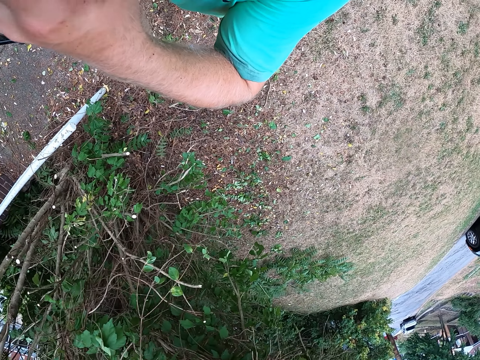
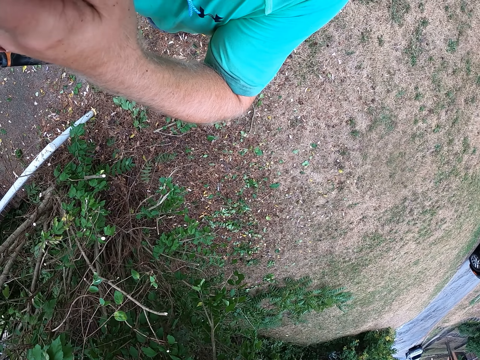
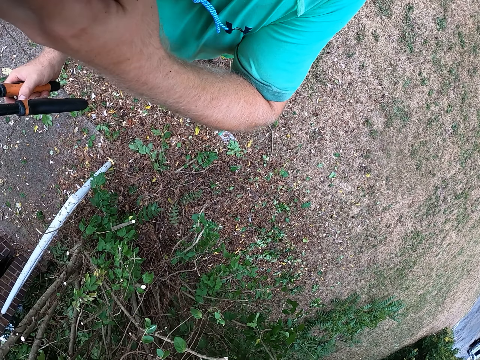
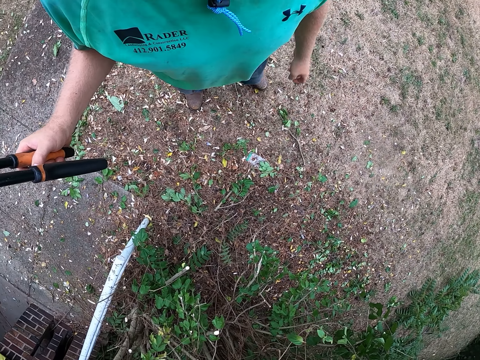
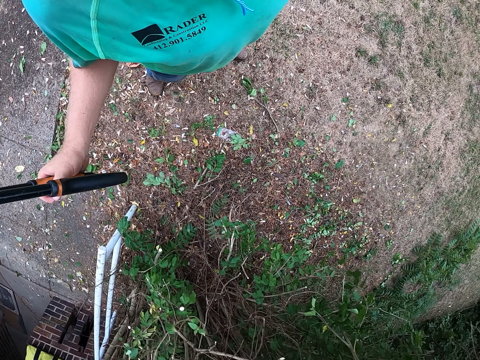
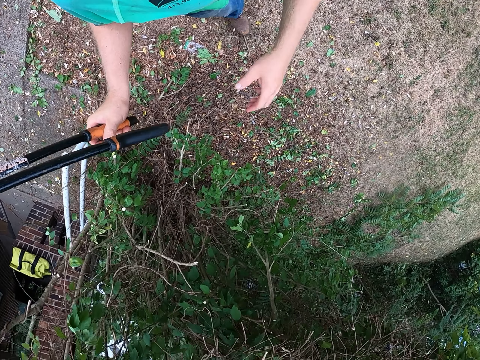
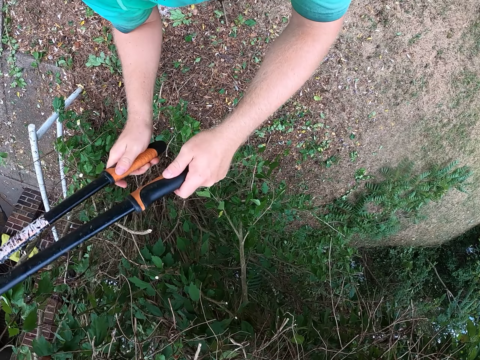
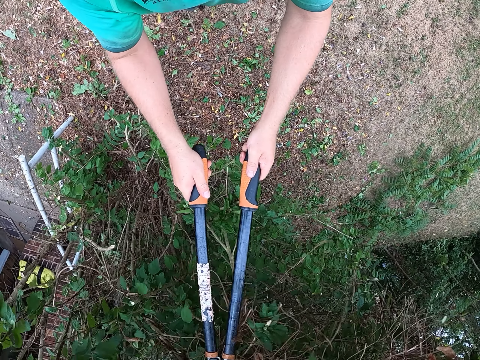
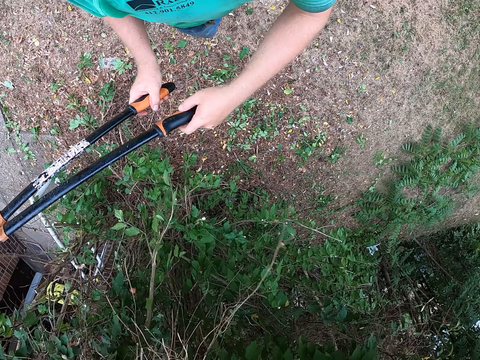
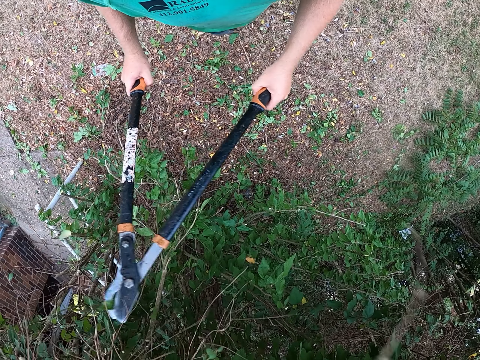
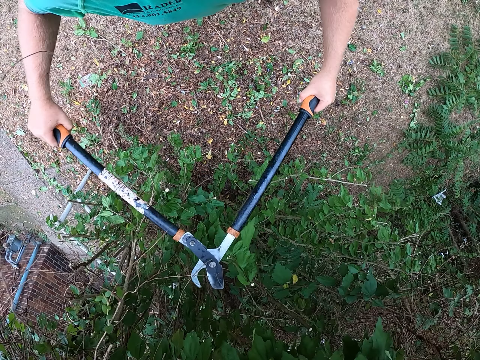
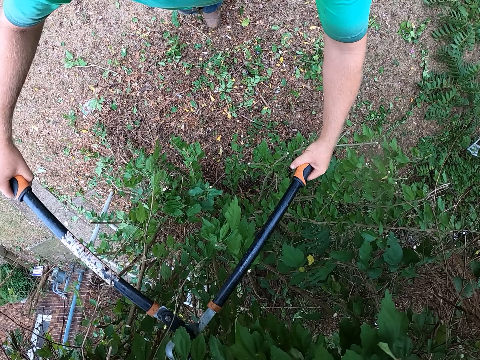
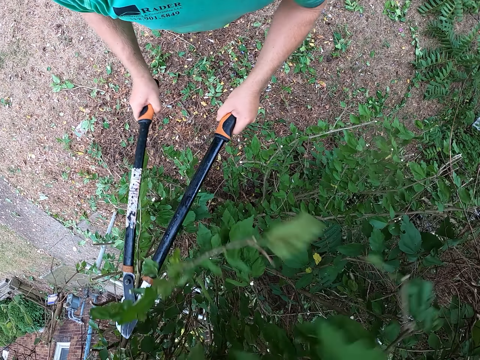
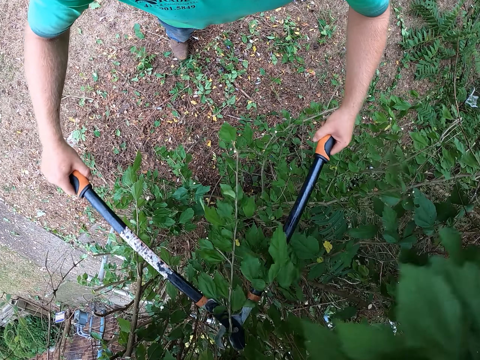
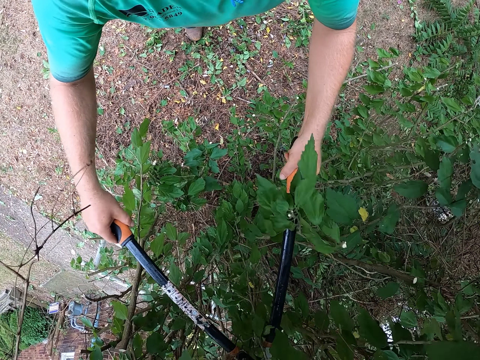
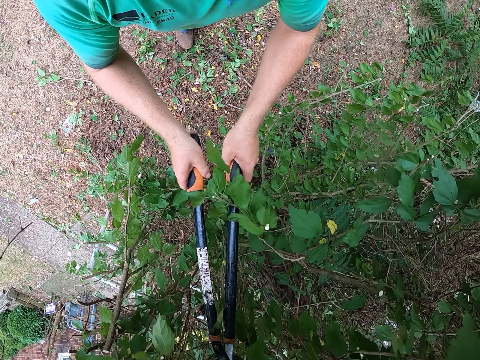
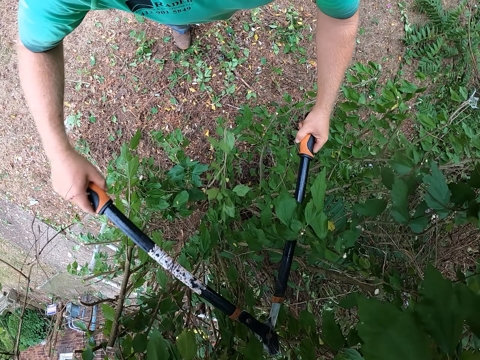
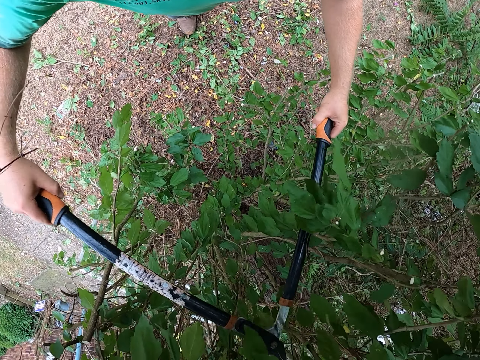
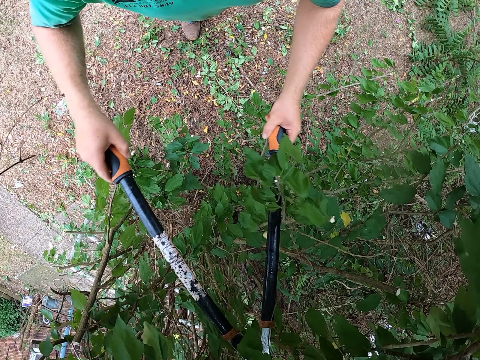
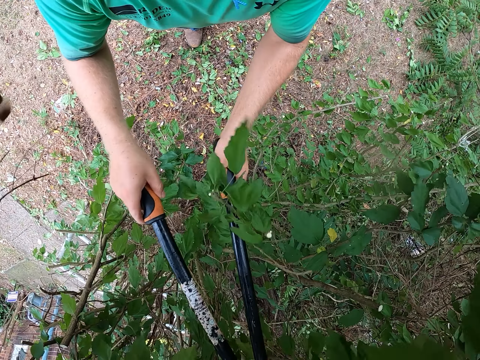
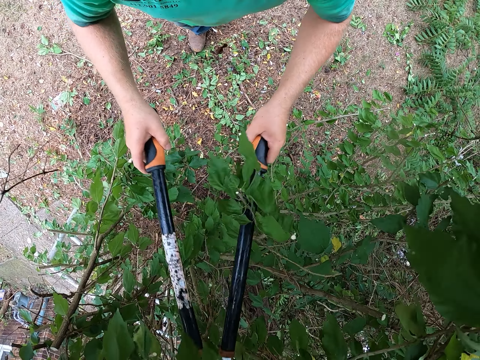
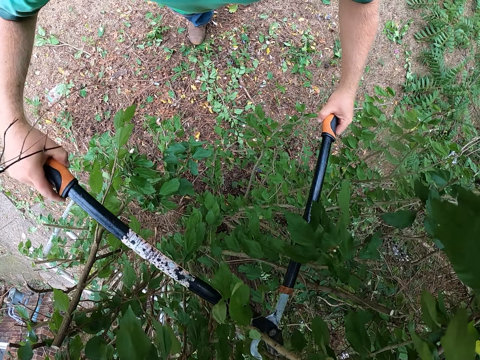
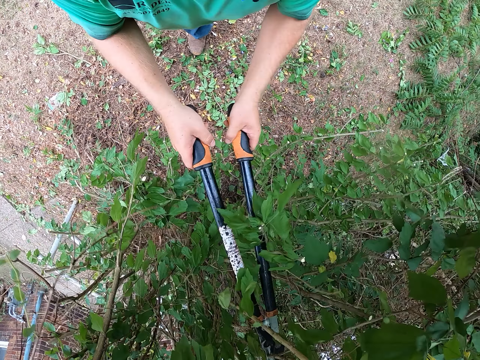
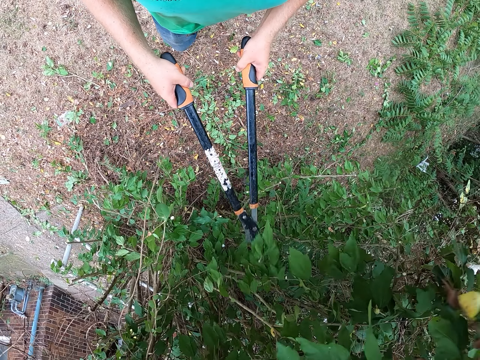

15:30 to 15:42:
The camera wearer touches the head area with the left hand. They hit the tree branch with the lopper or shear in both hands, push the branches with the shear and cut a tree branch with the lopper in both hands.

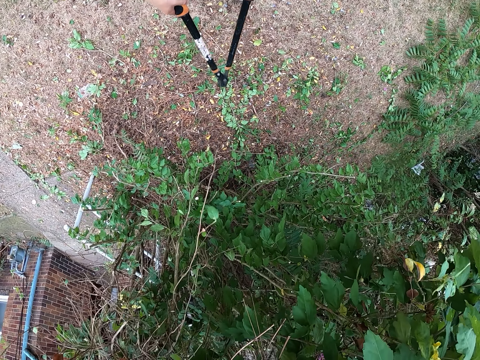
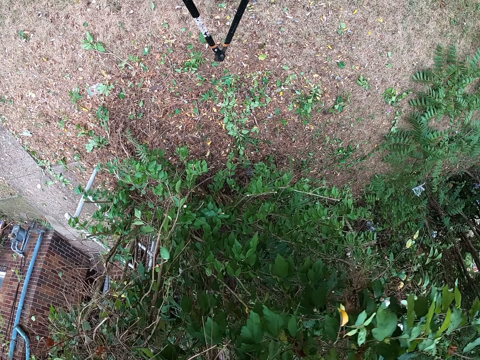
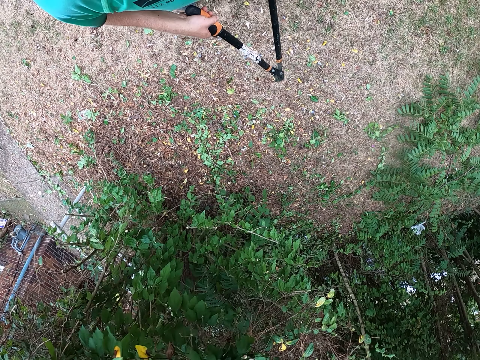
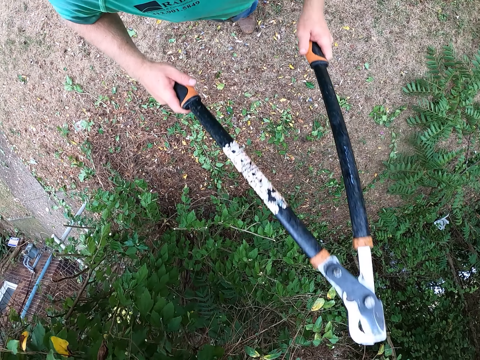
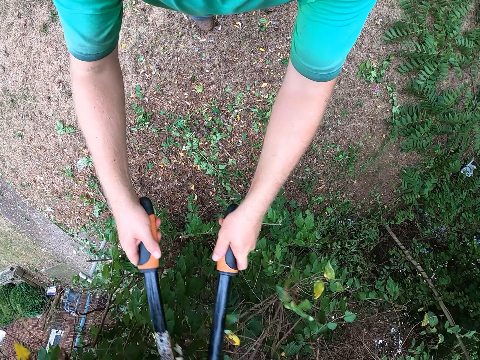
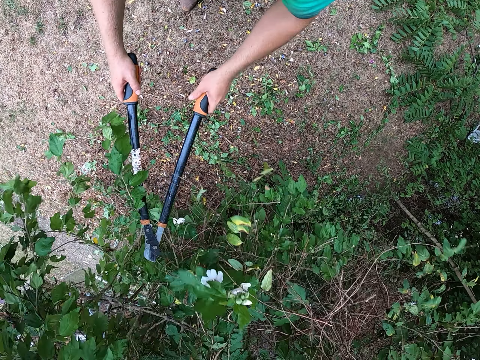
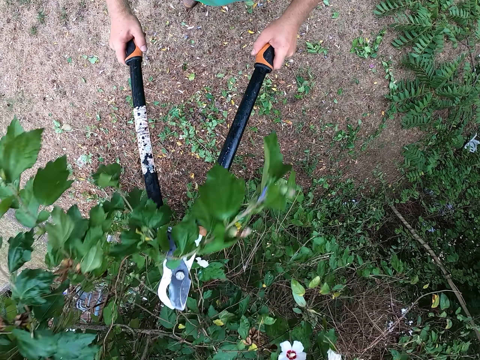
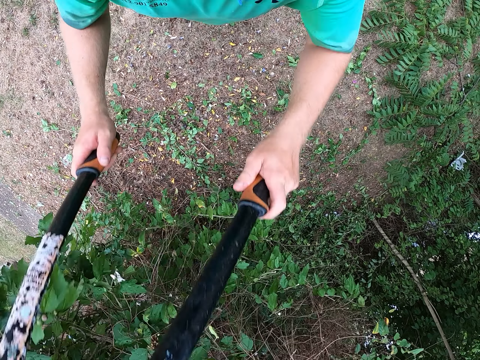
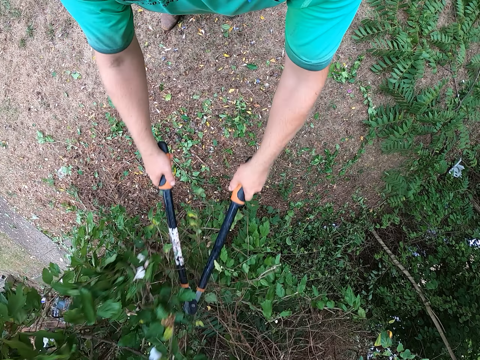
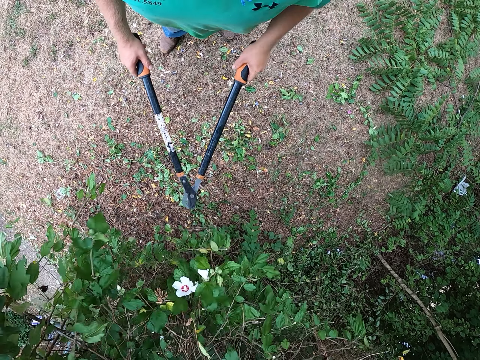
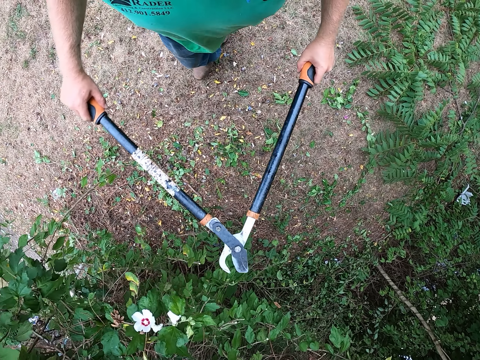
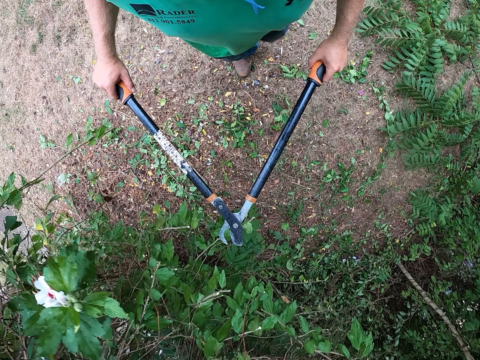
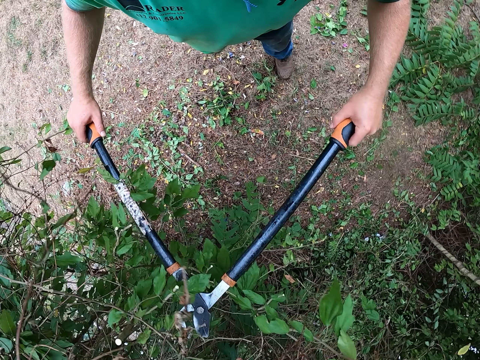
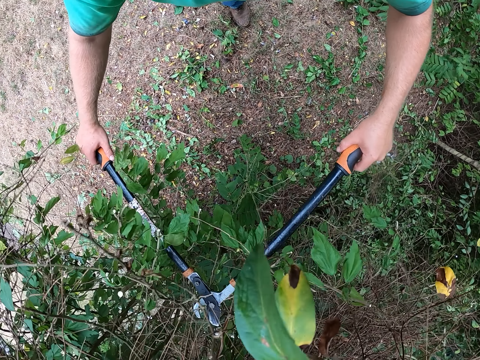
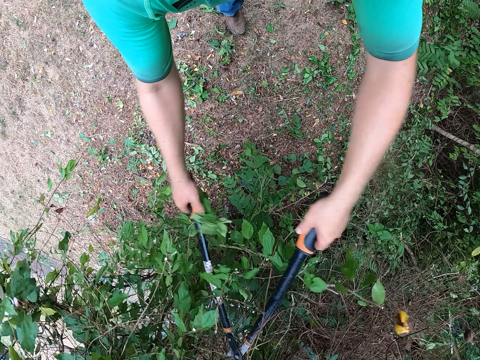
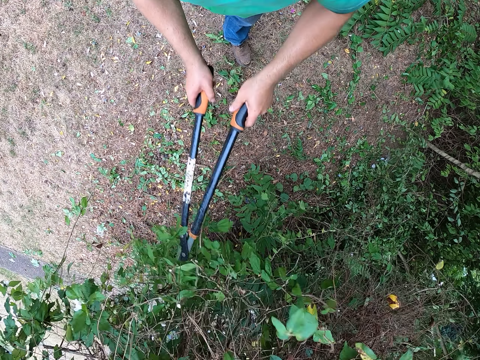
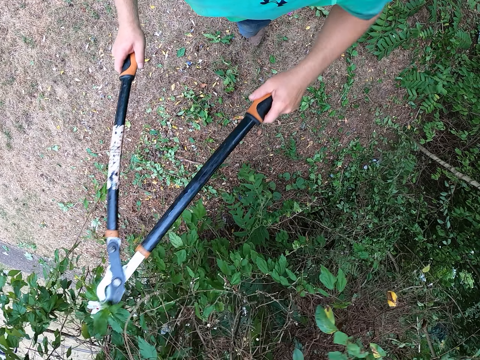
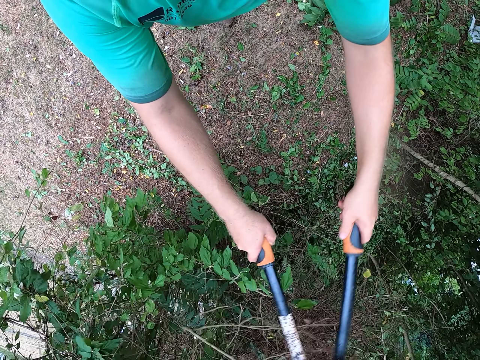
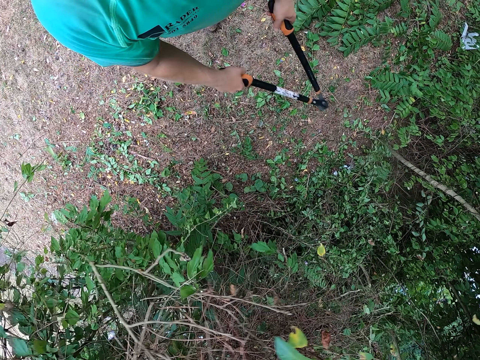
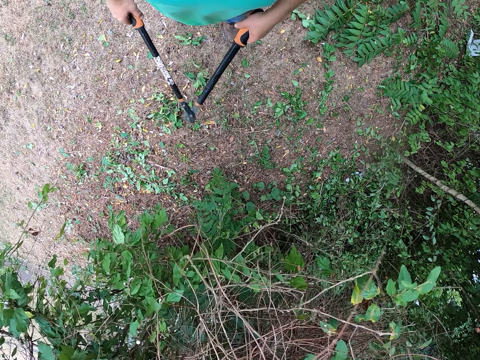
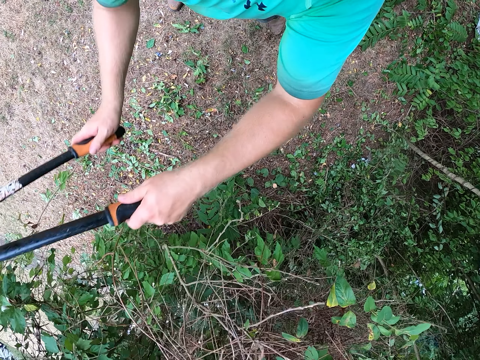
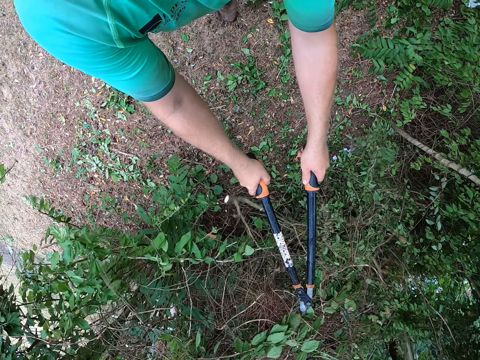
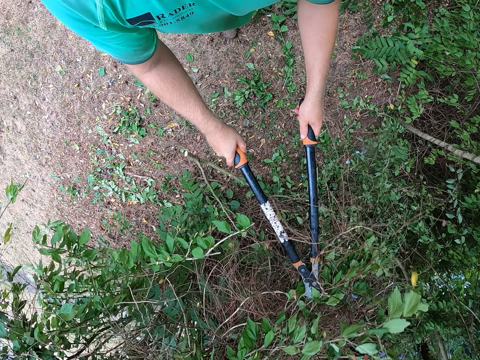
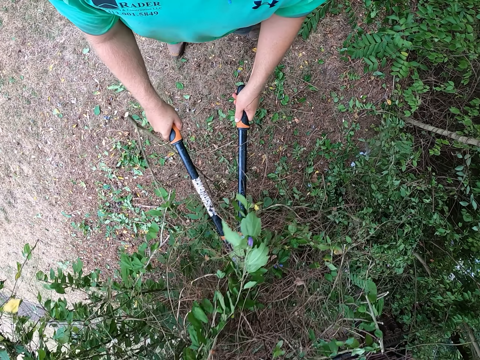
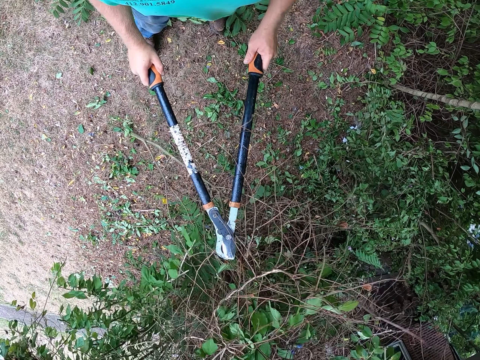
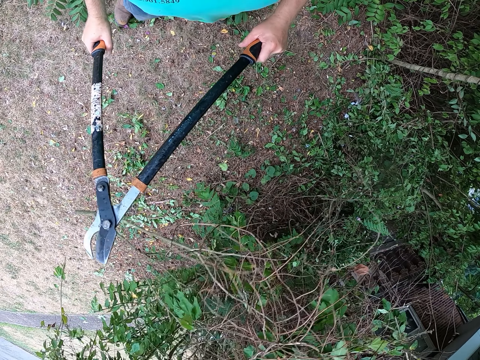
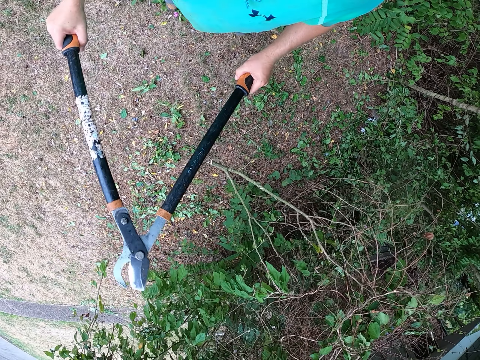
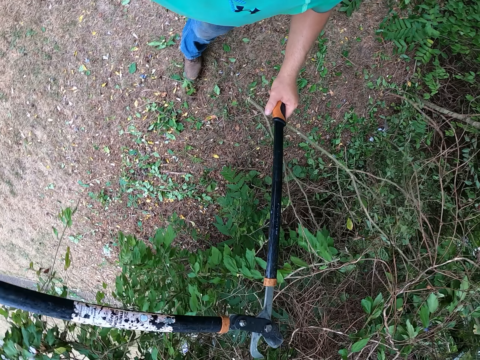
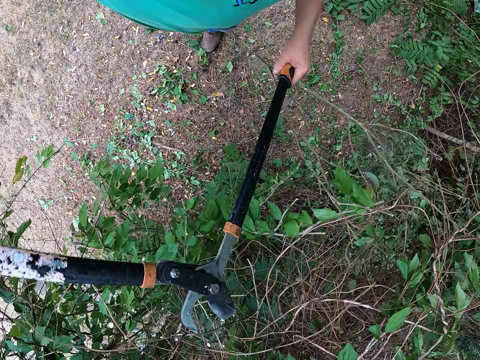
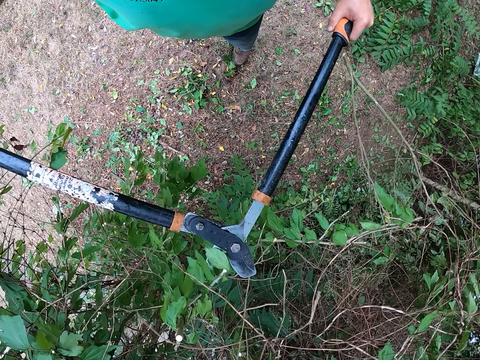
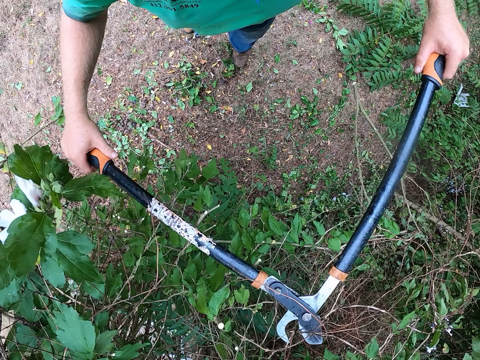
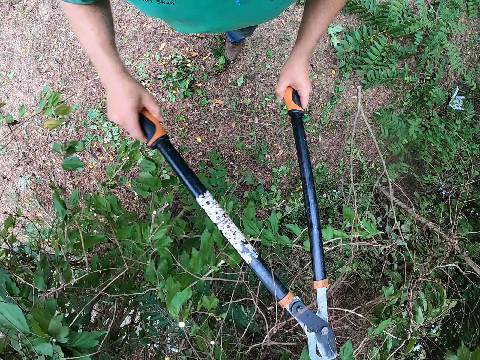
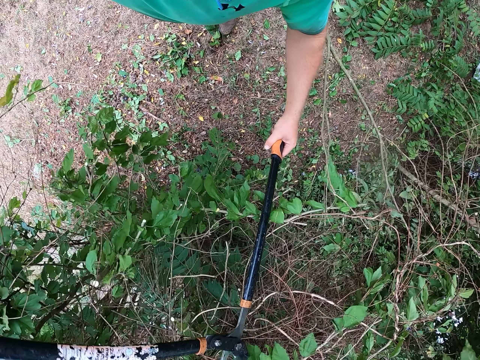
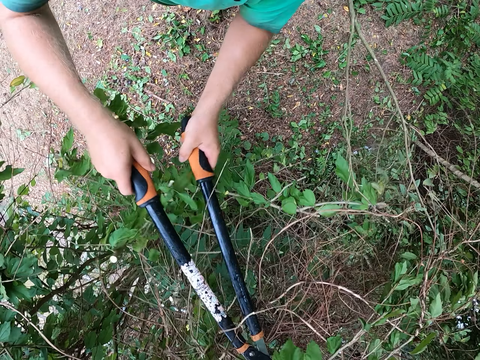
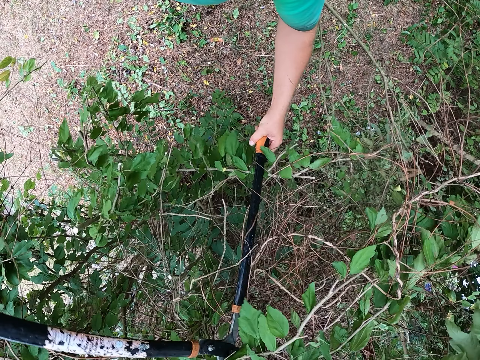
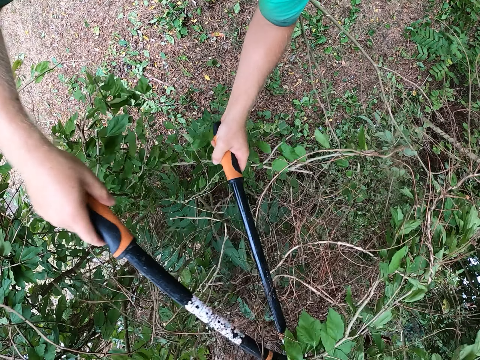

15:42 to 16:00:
The camera wearer hits the tree branch with the lopper or shears in both hands. They push the branches with the shears. They cut the tree branch with the lopper in both hands. They hit the tree branch with the lopper in both hands. They cut the tree branch with the lopper in both hands.
